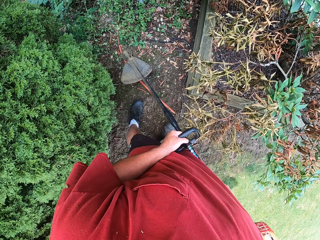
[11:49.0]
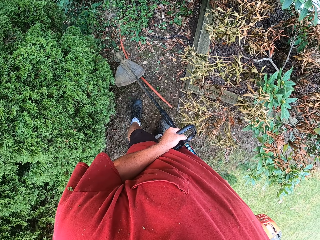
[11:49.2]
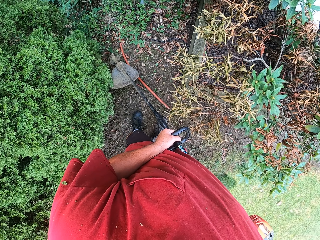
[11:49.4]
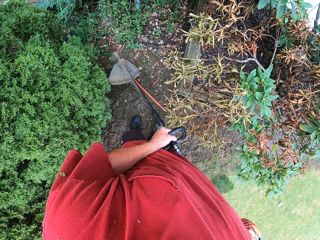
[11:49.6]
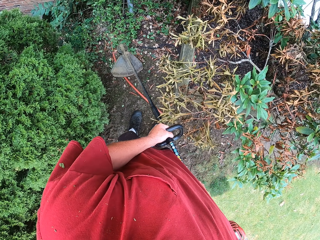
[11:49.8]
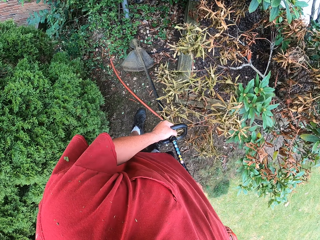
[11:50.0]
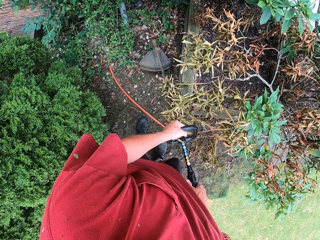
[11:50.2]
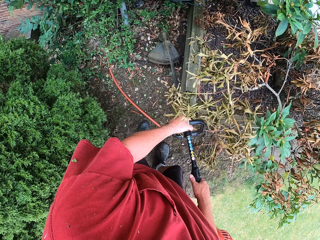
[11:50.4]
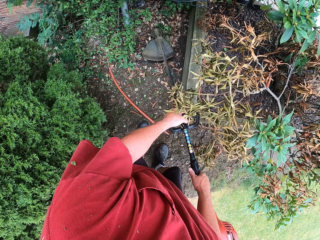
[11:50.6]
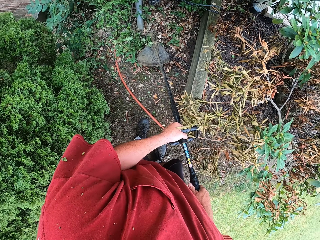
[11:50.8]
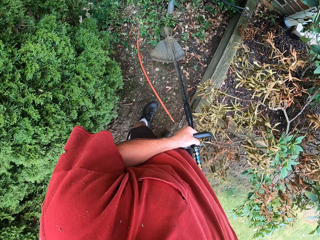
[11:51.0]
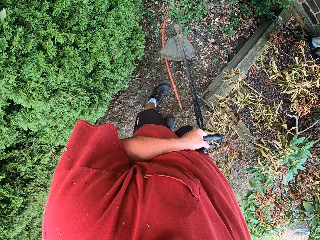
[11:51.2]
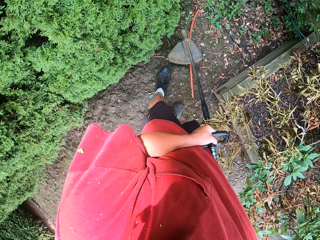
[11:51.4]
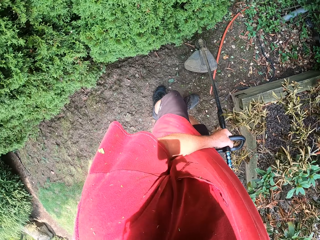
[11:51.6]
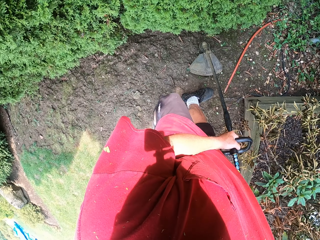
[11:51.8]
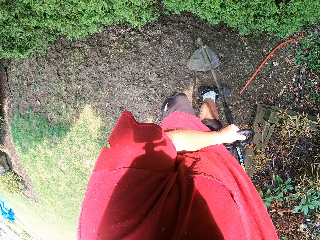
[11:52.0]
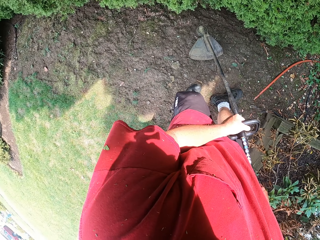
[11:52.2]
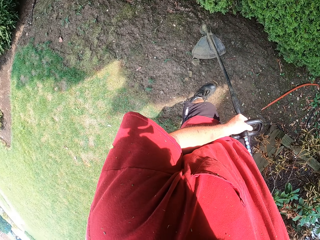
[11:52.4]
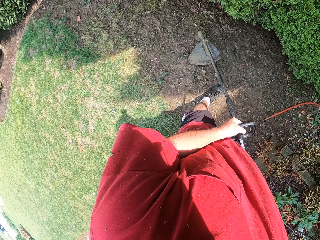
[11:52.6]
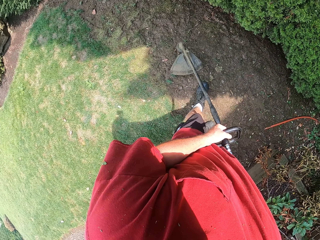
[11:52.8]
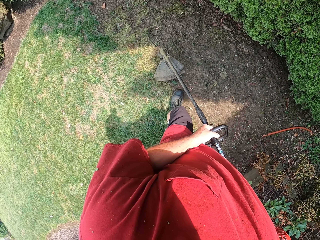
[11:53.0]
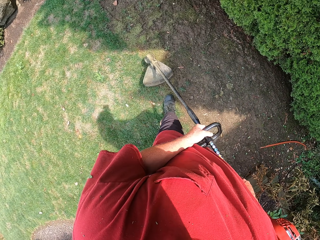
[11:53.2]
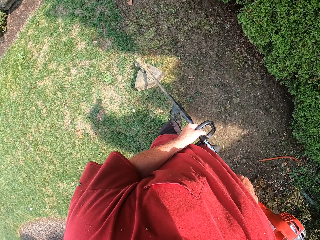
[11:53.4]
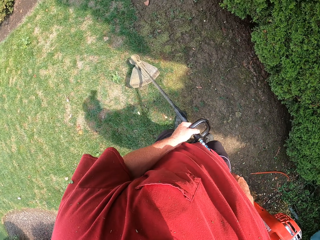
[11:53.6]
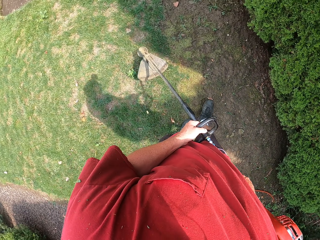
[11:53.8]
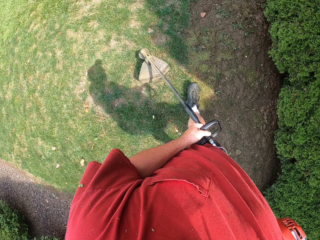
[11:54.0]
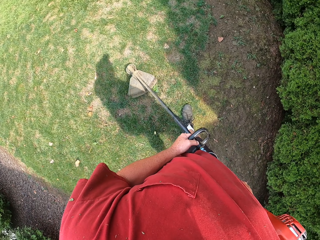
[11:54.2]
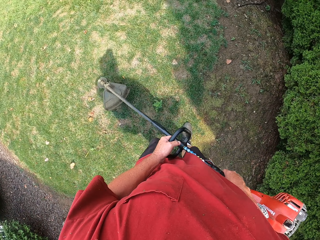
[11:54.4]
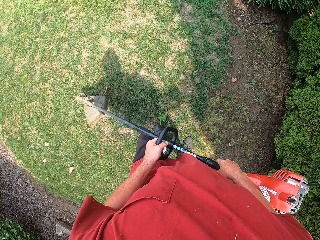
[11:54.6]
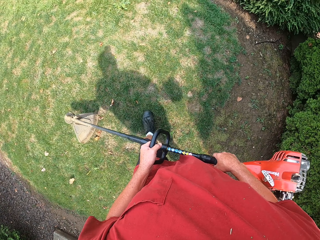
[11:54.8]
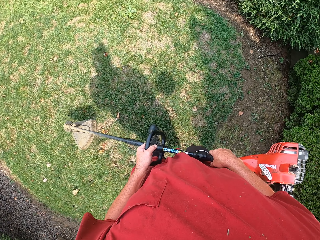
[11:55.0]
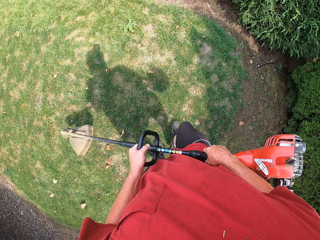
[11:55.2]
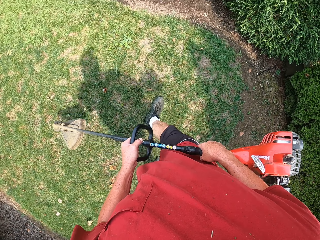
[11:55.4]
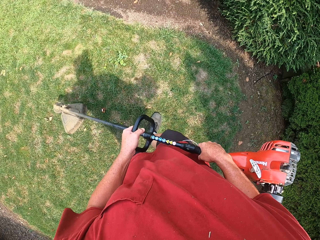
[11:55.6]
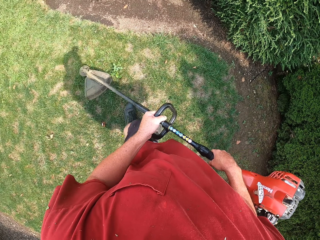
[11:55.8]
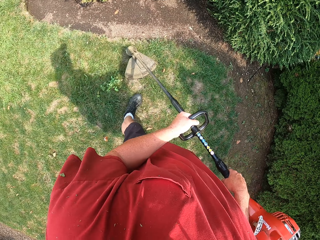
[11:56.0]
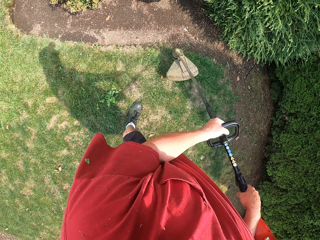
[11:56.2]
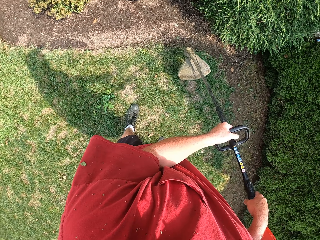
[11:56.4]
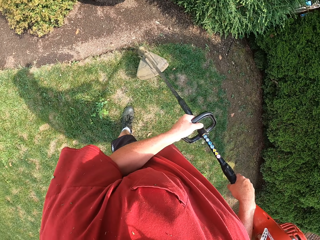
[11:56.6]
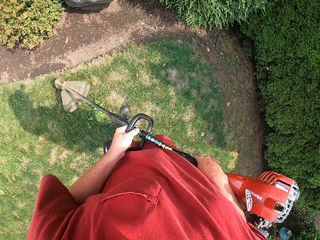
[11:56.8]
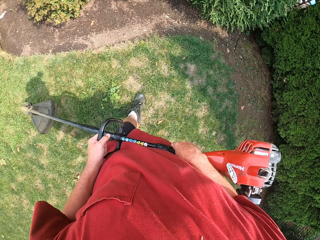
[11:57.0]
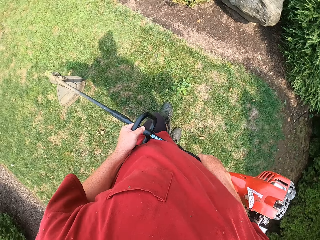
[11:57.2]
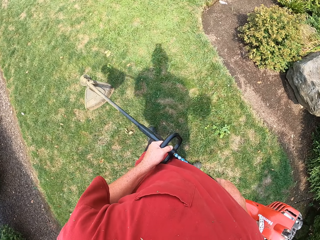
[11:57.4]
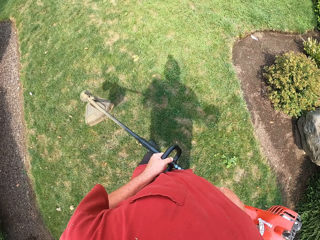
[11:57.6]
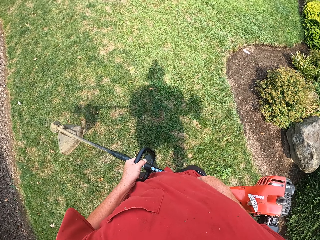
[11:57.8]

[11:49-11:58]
The camera wearer cuts ground grass with a brush cutter.

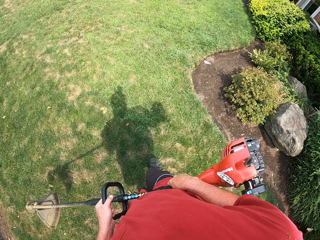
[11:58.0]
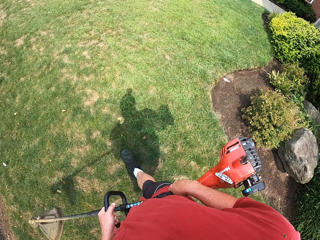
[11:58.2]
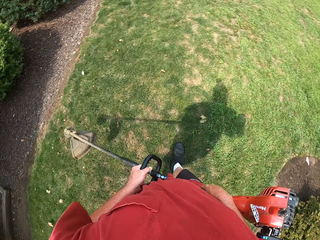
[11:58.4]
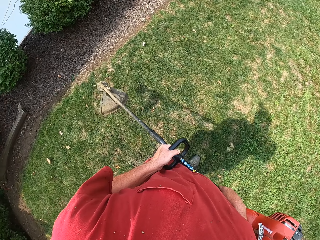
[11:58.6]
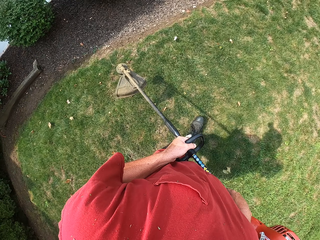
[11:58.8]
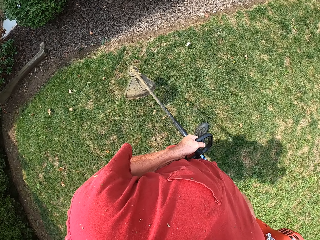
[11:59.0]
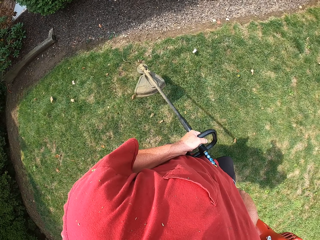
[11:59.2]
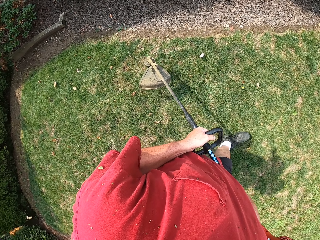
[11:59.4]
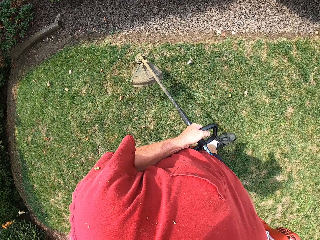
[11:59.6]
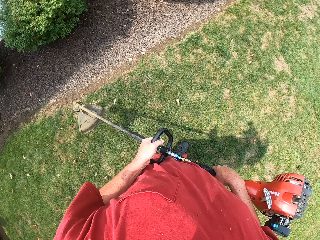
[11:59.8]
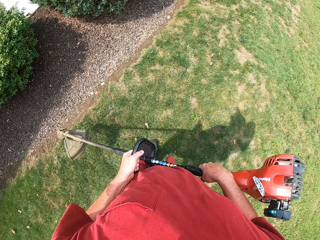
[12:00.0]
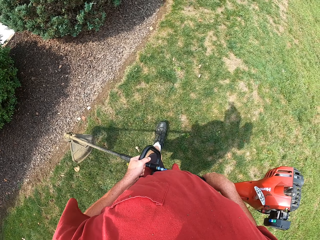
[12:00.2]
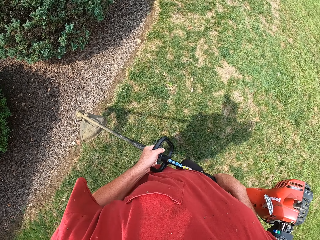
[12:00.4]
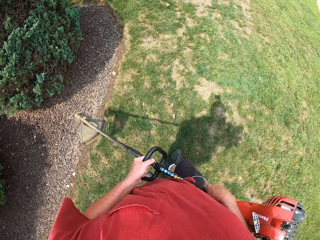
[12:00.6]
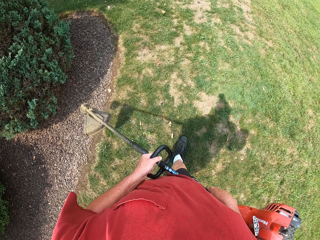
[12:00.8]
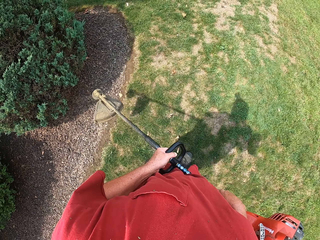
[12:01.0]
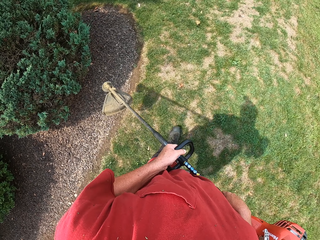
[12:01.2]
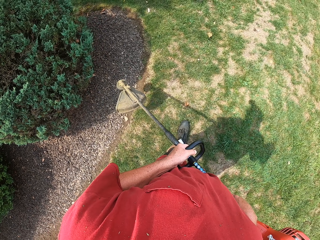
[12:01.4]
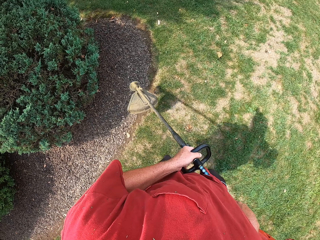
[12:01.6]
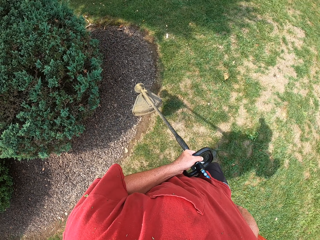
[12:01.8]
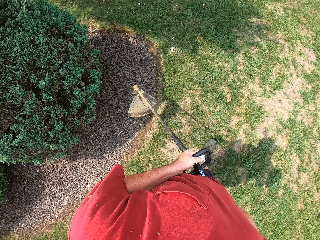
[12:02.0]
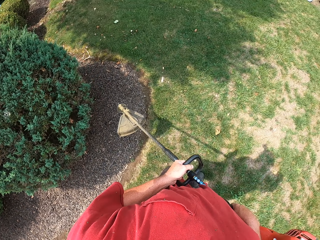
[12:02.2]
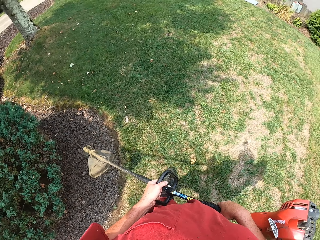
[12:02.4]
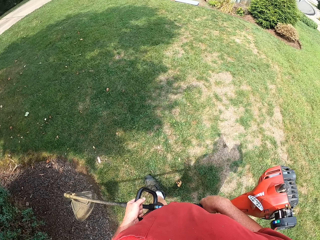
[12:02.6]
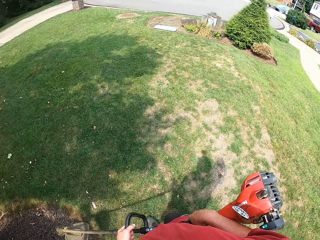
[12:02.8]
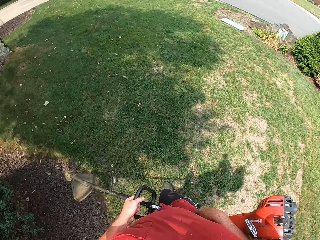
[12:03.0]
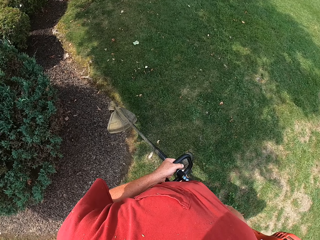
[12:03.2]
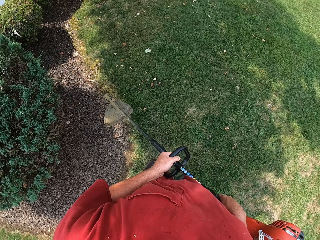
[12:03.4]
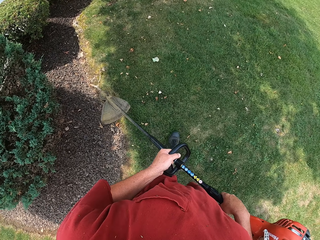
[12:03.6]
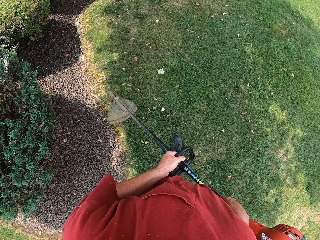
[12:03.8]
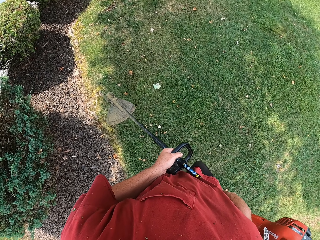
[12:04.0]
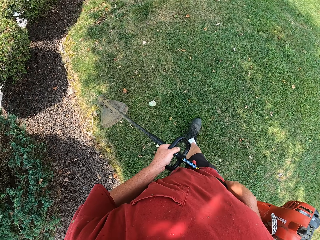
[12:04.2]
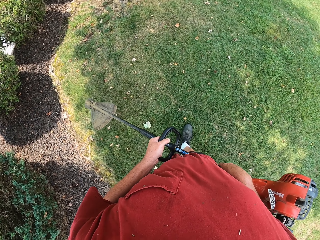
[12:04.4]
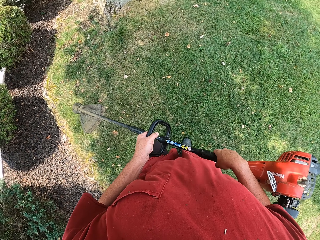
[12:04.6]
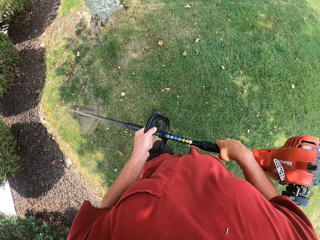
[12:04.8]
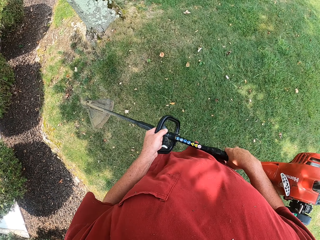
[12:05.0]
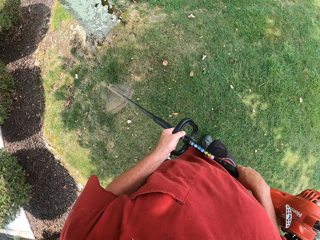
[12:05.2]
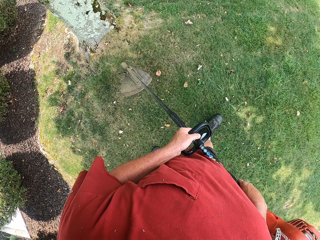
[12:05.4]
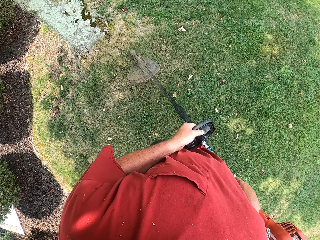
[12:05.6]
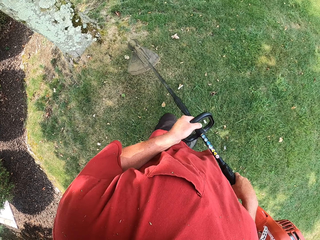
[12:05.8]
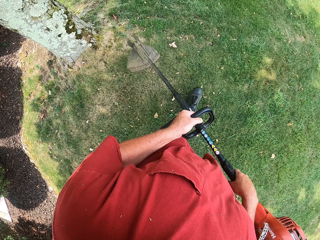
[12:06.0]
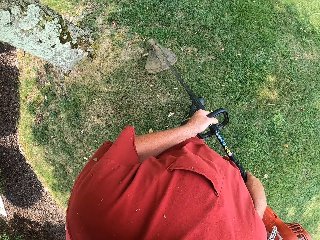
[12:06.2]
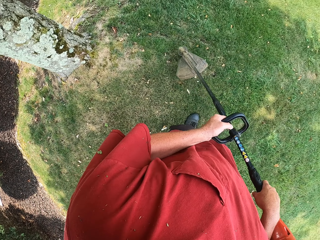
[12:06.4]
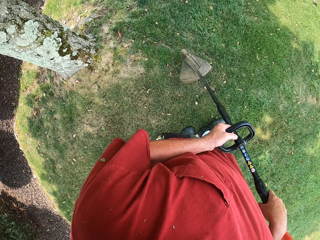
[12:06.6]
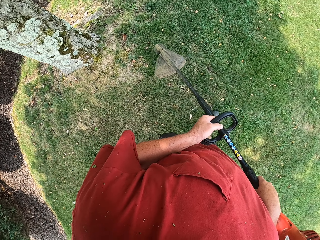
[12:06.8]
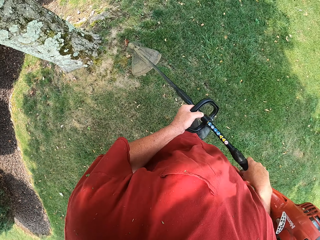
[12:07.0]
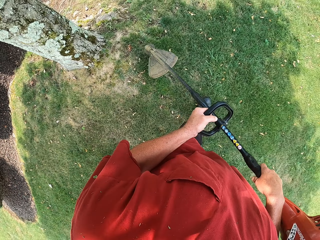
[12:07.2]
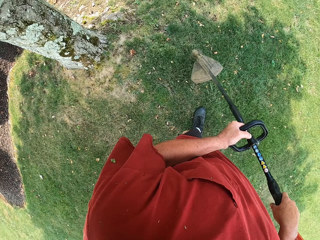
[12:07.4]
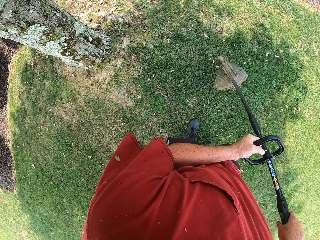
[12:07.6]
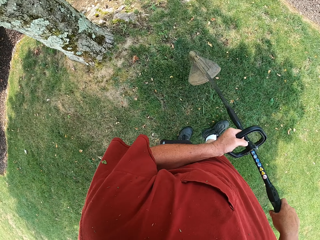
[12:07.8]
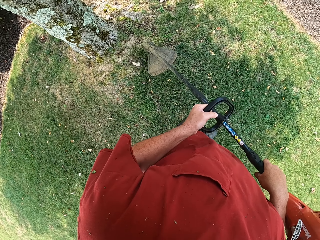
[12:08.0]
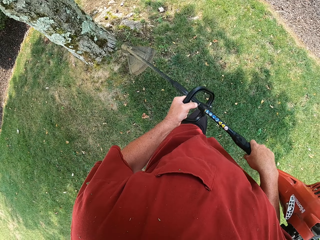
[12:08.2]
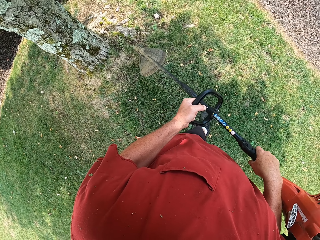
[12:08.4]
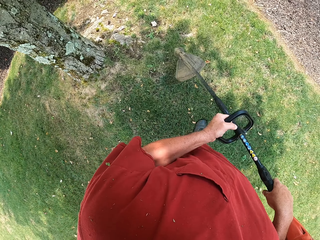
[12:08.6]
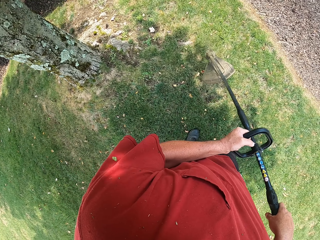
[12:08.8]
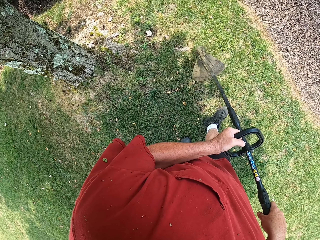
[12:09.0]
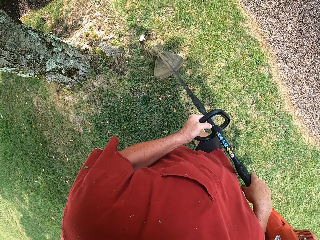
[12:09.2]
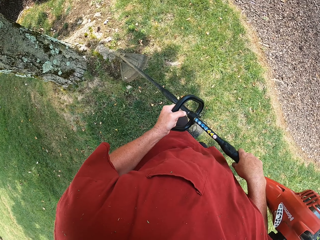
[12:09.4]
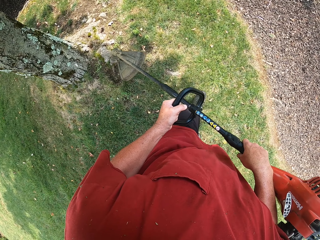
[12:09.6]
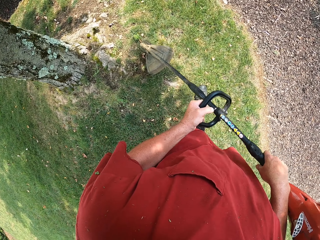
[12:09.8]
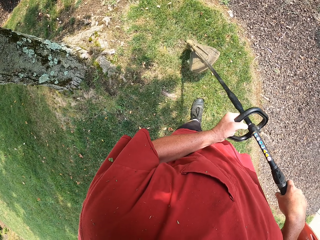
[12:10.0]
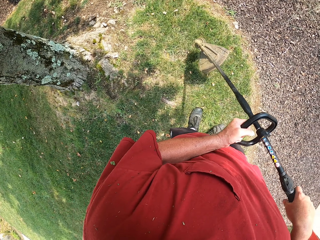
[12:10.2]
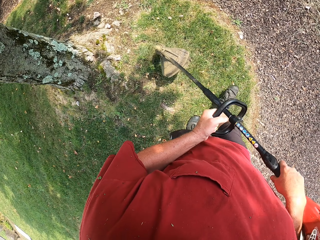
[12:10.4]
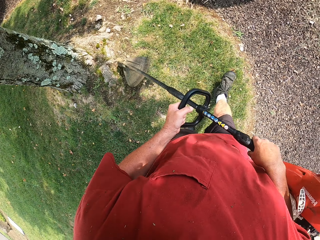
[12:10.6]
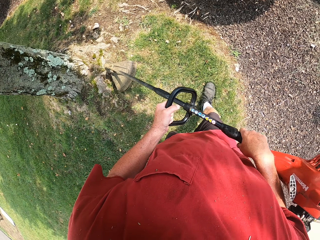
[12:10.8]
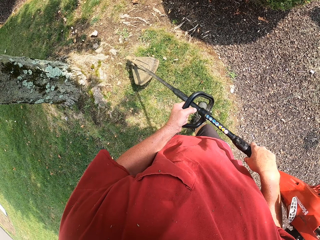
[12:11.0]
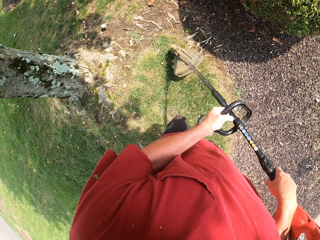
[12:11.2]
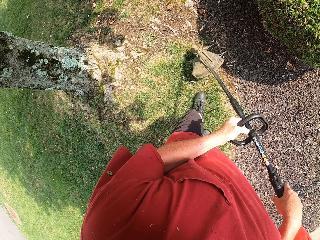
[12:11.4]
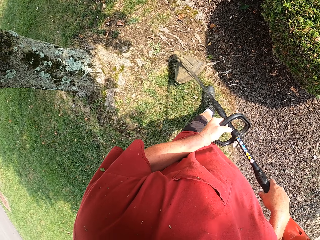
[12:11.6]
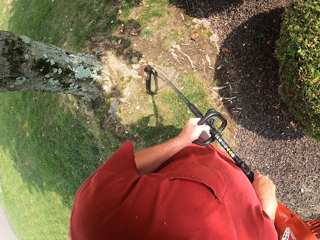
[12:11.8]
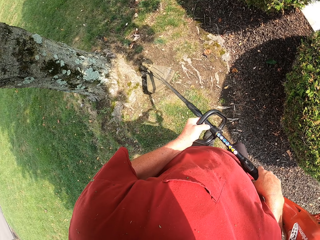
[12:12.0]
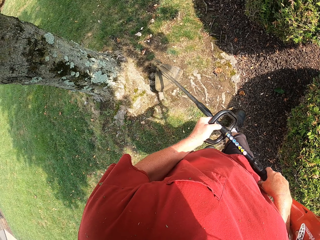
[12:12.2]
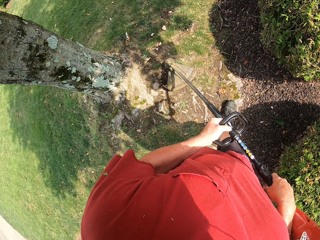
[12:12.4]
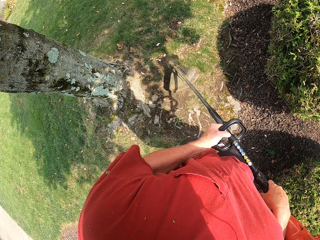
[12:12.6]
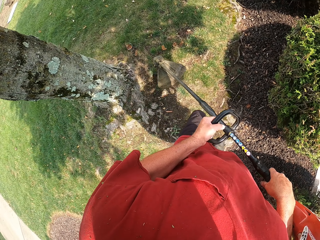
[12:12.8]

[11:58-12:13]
The camera wearer walks carrying the brush cutter. They cut ground grass with the brush cutter.
